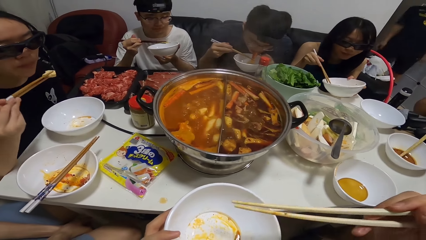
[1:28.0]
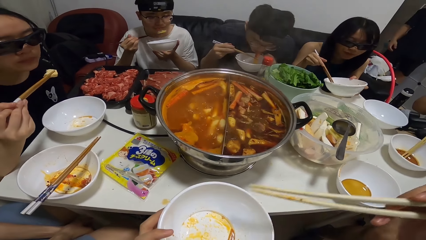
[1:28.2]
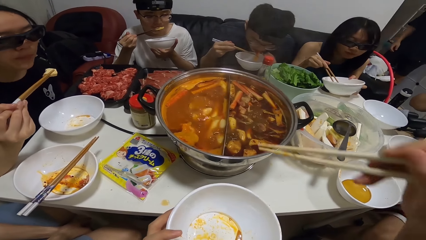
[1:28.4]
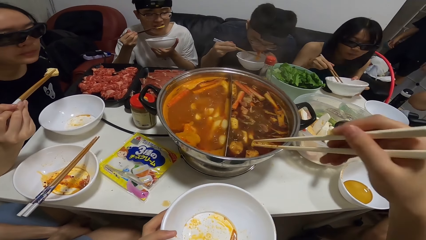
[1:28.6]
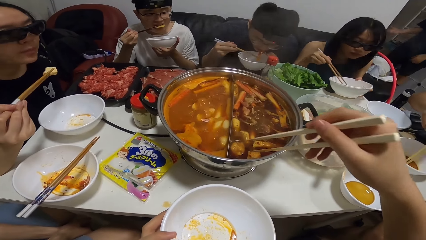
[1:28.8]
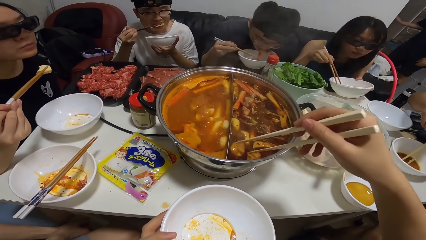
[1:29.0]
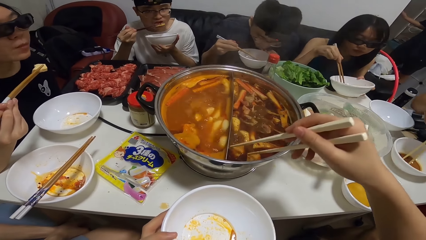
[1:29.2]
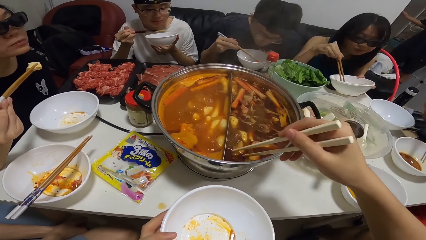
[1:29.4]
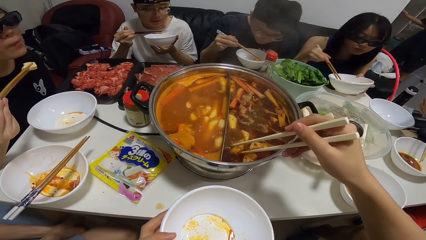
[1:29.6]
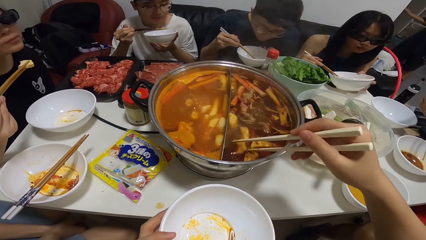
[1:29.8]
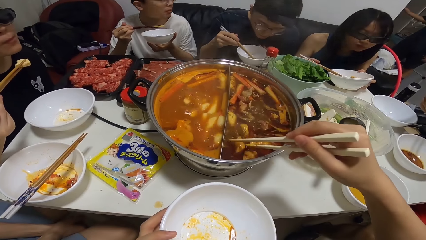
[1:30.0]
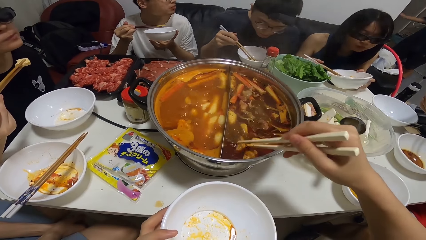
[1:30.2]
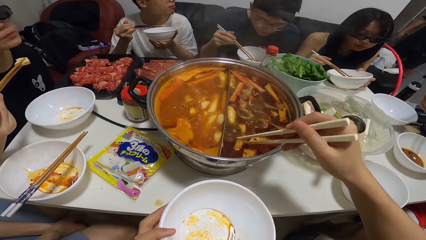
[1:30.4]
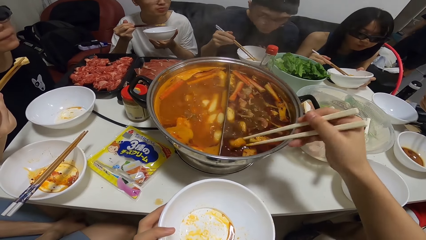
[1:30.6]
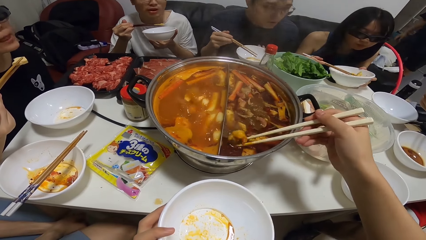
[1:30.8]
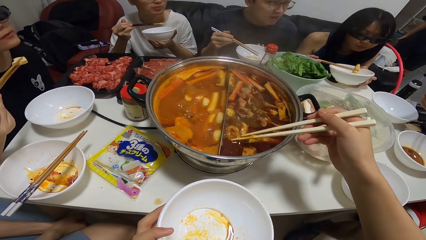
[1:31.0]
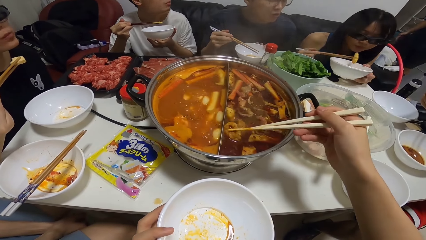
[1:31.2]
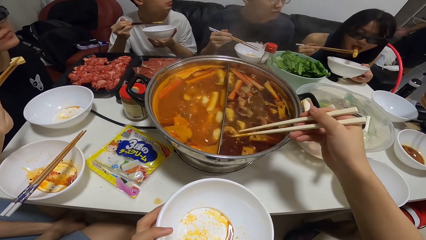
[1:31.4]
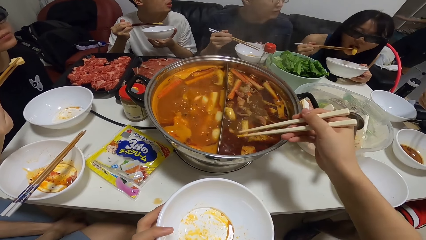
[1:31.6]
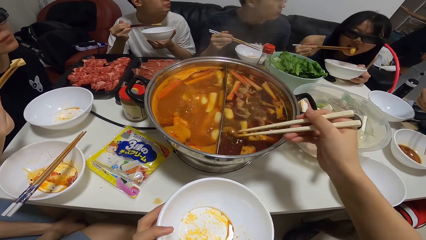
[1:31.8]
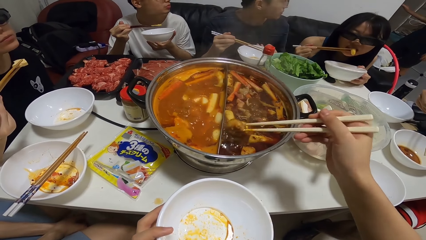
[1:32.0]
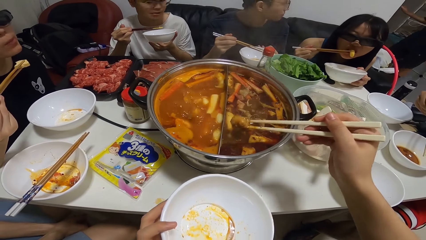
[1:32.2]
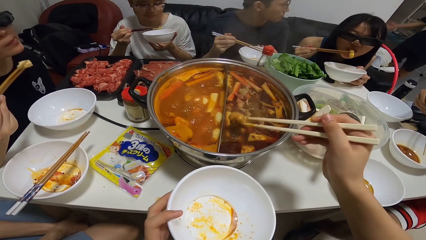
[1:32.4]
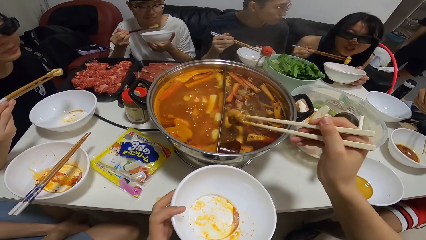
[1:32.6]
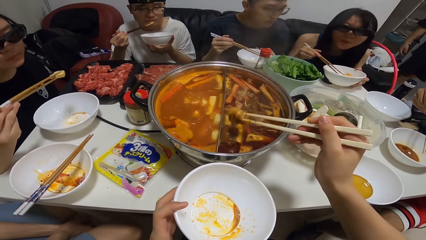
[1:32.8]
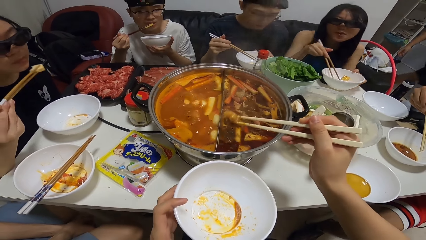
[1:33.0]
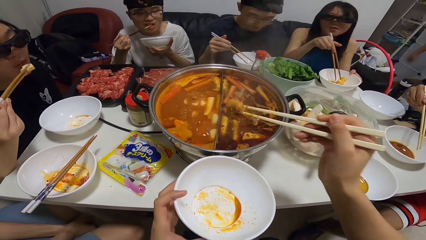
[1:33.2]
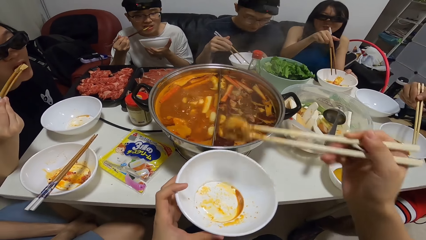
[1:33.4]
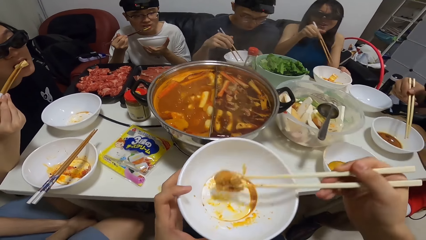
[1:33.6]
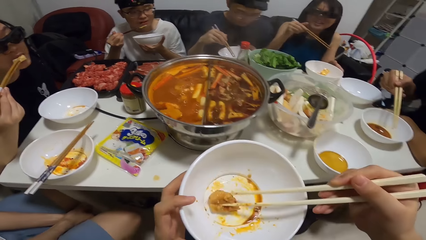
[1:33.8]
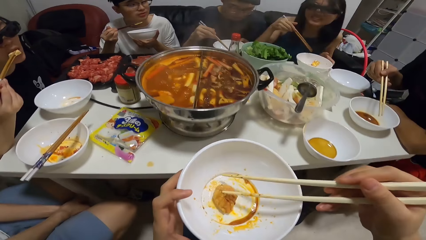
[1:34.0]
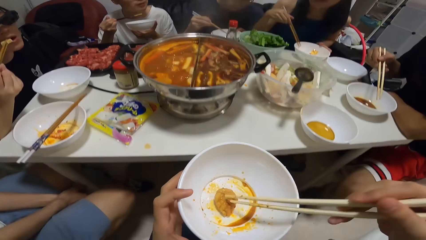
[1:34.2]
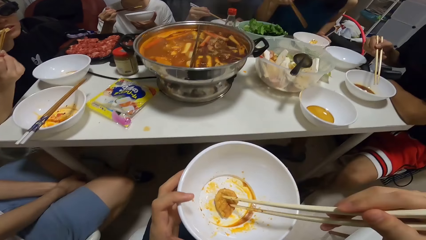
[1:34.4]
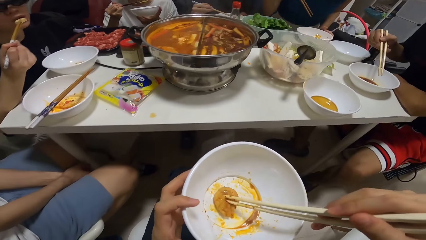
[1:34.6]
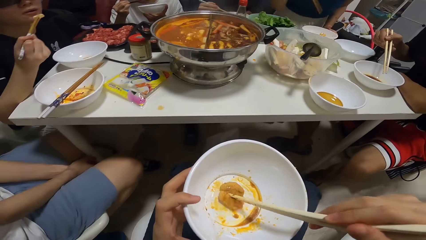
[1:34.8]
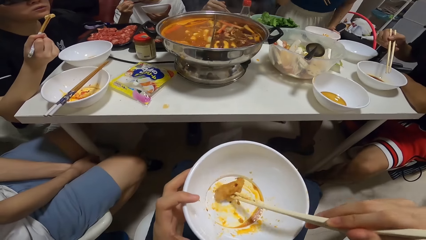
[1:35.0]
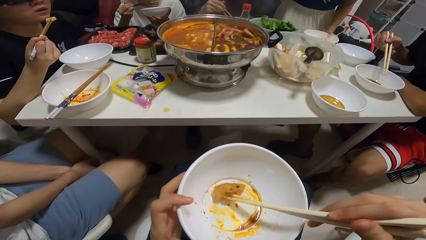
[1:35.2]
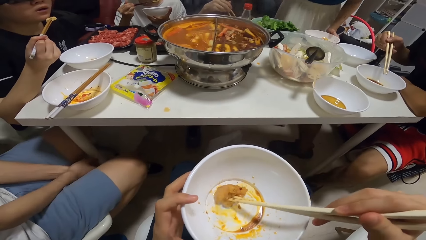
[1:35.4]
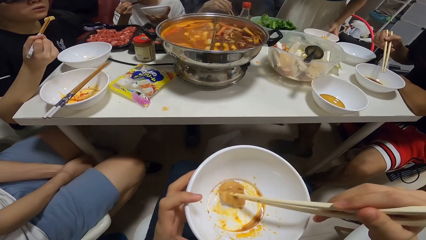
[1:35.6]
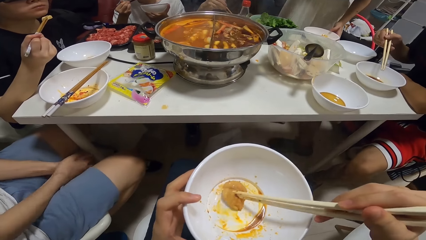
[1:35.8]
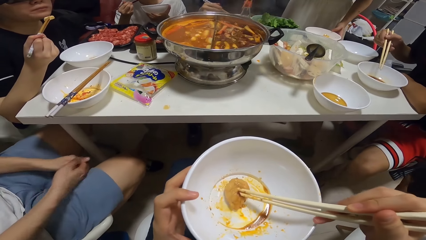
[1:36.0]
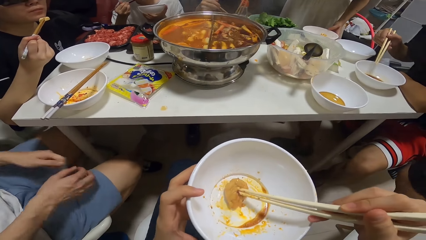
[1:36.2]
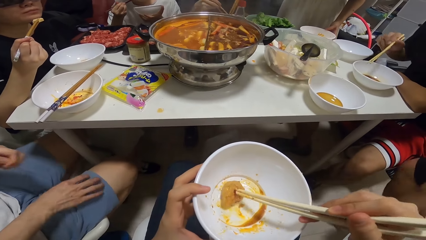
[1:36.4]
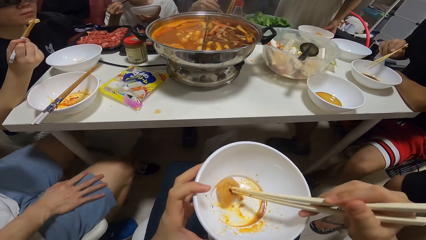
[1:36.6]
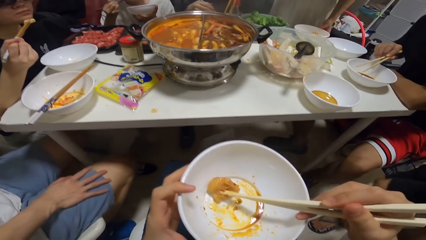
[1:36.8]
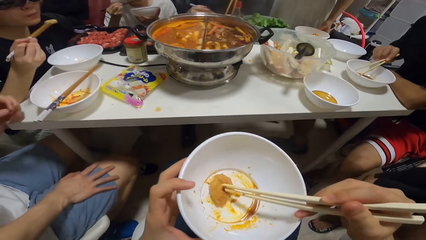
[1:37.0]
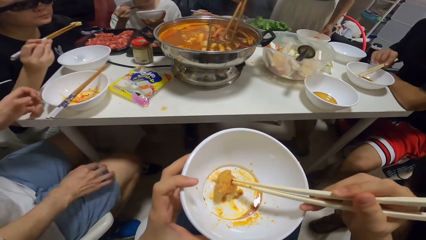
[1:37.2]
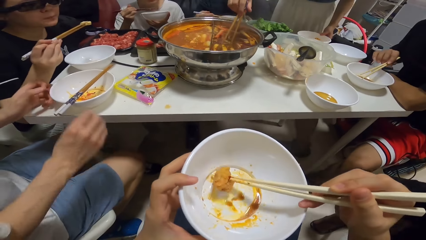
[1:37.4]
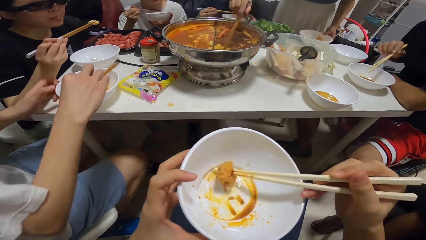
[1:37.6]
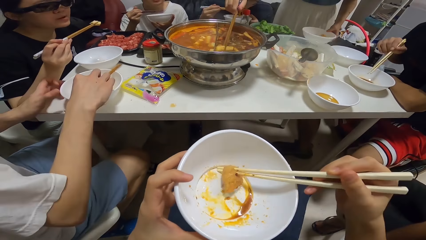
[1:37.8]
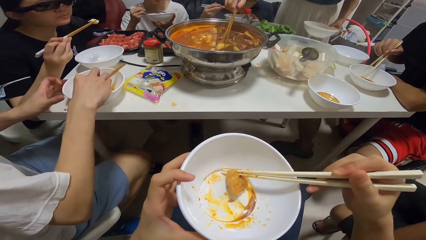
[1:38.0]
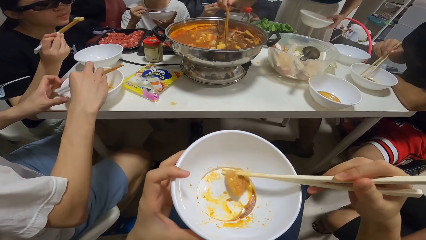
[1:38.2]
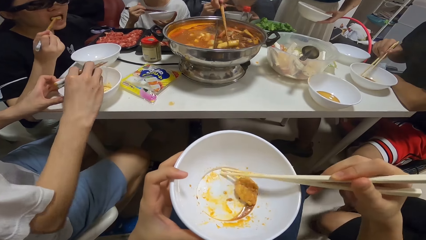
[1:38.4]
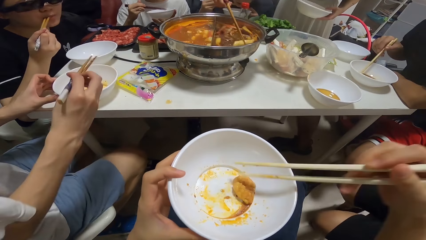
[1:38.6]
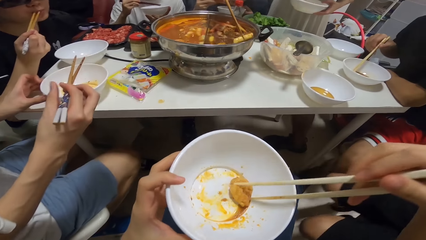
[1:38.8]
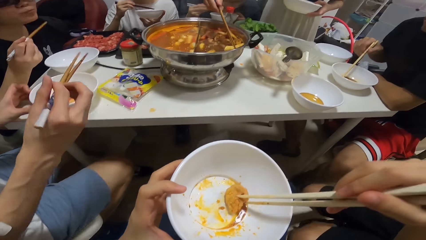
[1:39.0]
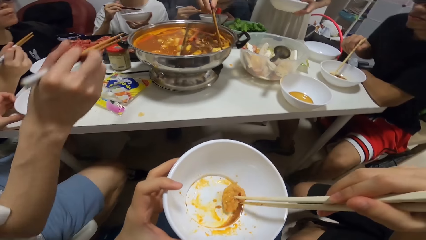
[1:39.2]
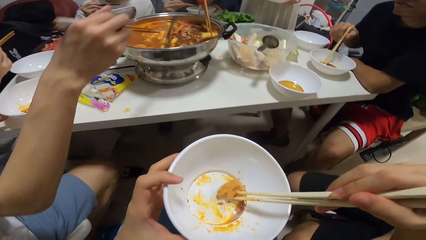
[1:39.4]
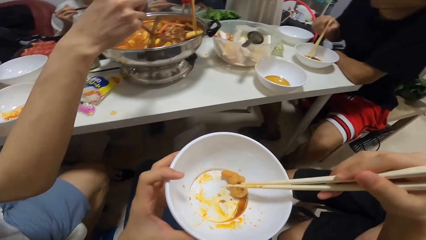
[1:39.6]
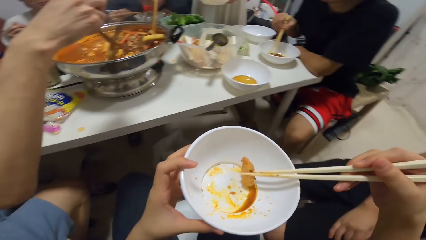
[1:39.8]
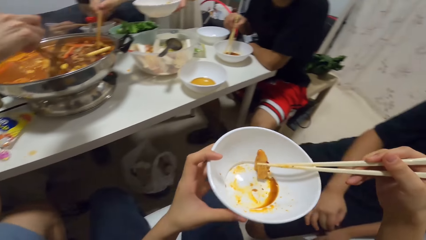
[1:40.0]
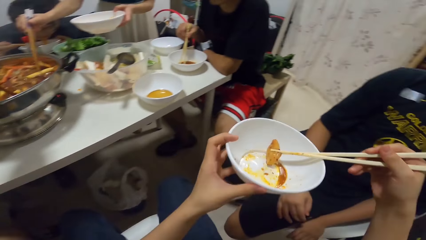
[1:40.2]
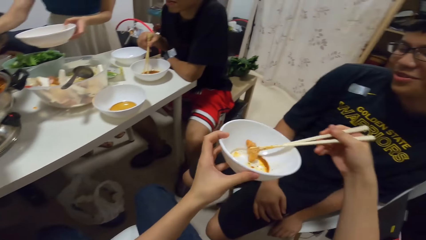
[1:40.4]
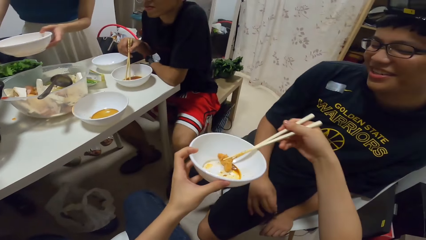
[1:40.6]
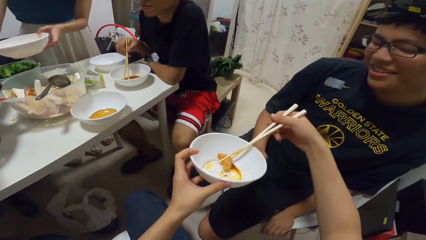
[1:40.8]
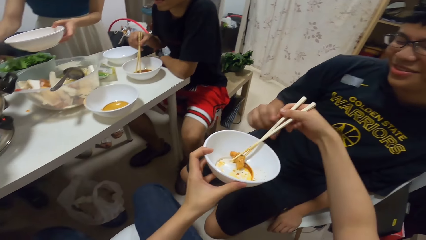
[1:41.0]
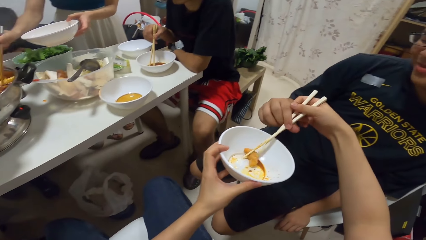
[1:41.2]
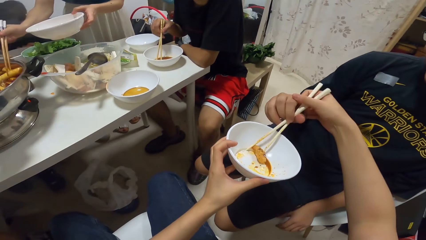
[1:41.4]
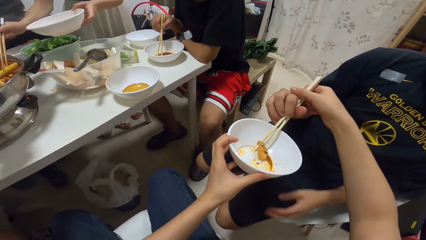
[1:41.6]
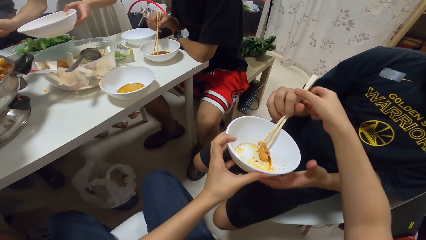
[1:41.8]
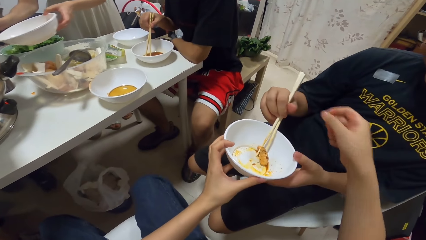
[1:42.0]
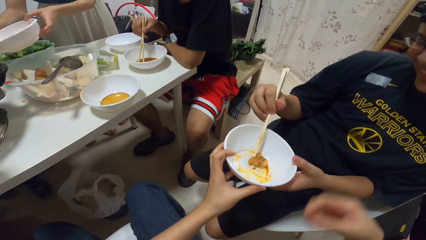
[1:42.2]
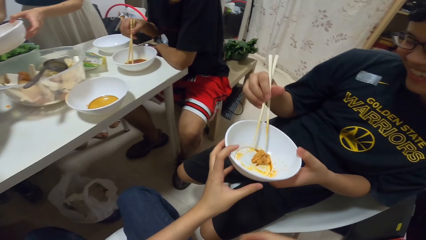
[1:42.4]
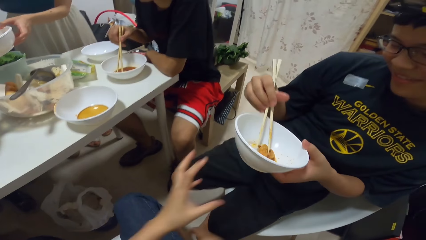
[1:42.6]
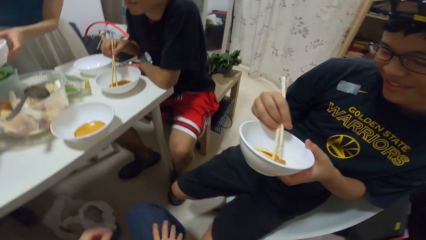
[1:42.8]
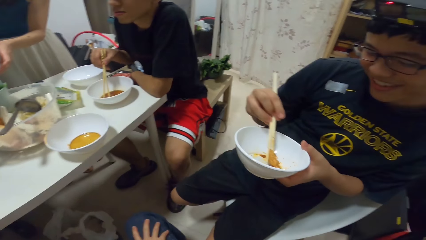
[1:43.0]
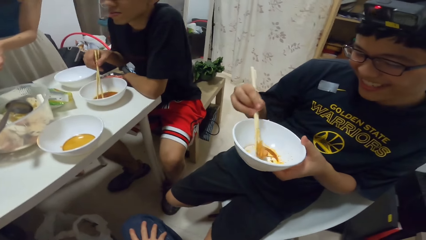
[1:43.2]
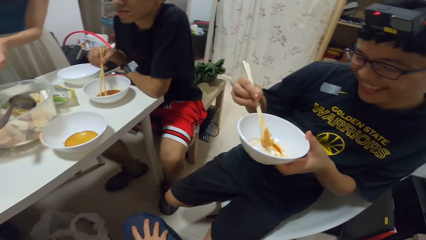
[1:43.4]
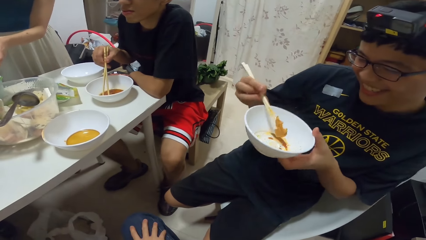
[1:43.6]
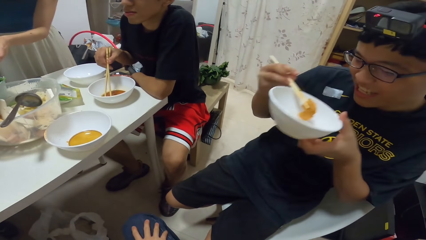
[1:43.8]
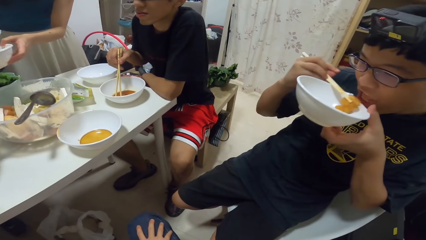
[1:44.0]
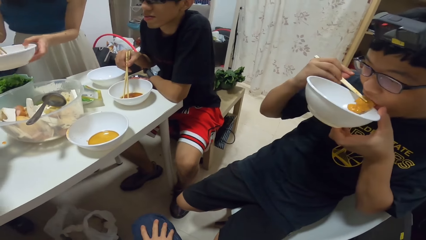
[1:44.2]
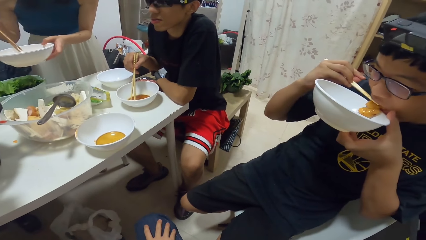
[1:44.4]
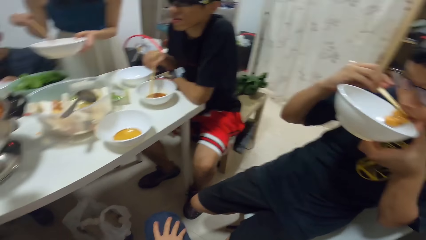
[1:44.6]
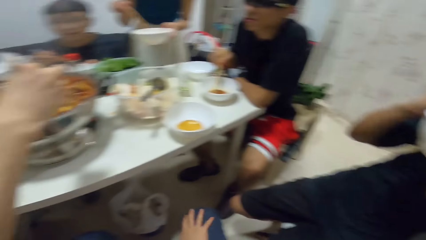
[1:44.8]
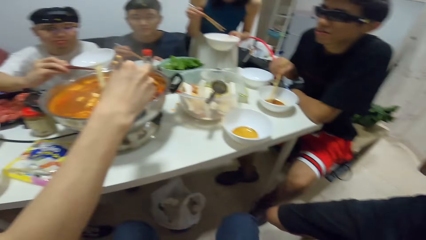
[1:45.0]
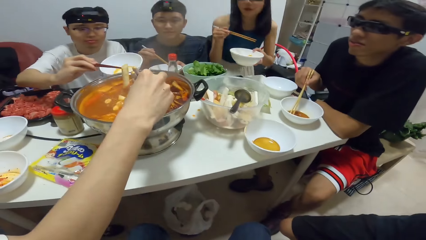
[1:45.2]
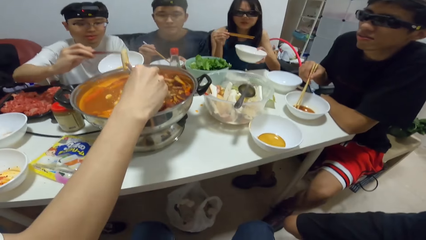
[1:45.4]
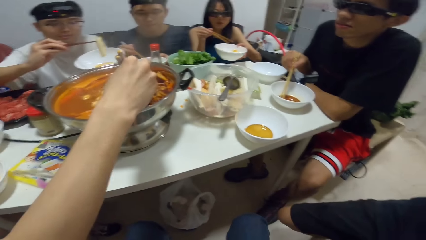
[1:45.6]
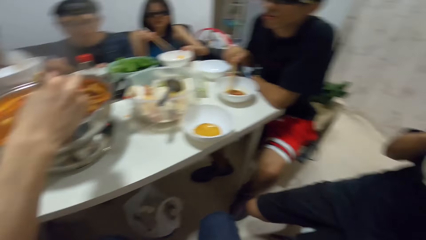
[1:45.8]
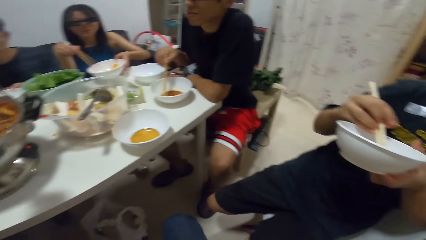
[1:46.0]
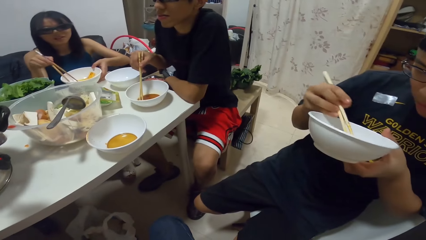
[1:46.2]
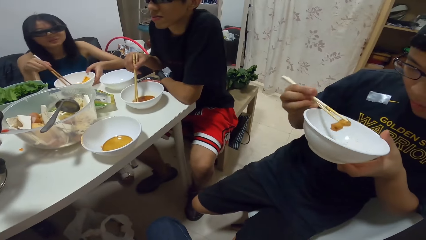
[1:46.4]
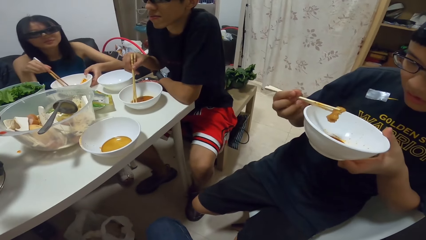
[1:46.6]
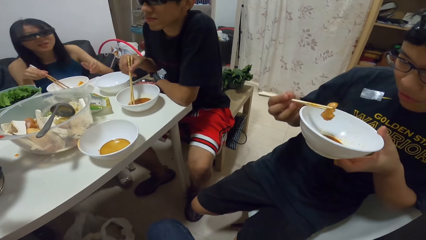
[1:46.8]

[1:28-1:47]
The camera wearer picks stew from the cooking pot. She serves her meal from the pot into a bowl with chopsticks in her right hand. She holds the stew in the bowl with chopsticks. She gives chopsticks to a man and passes her plate of food to the man. The man takes the bowl from the camera wearer. The man eats a meal with chopsticks in his right hand. The camera wearer looks around. She looks at the man.
